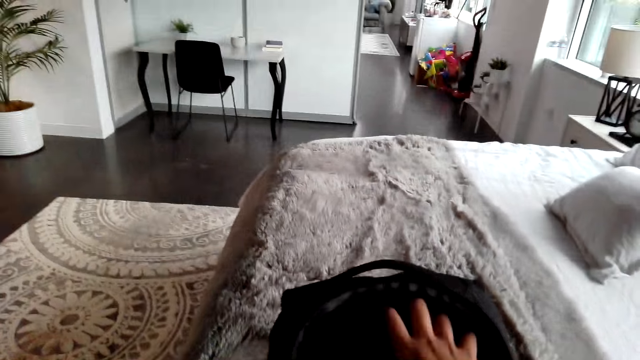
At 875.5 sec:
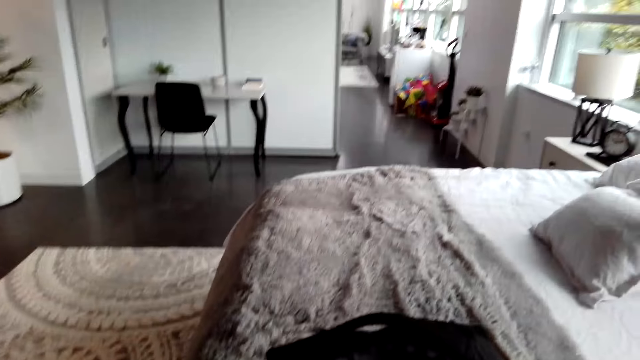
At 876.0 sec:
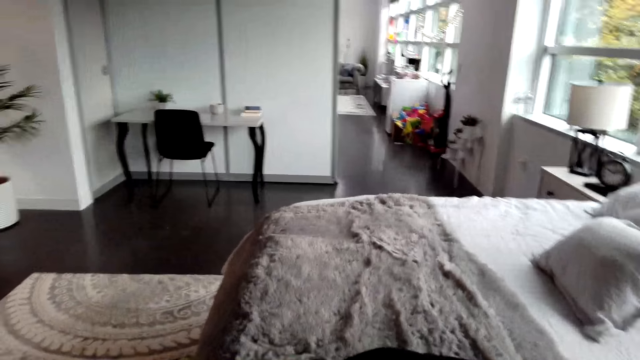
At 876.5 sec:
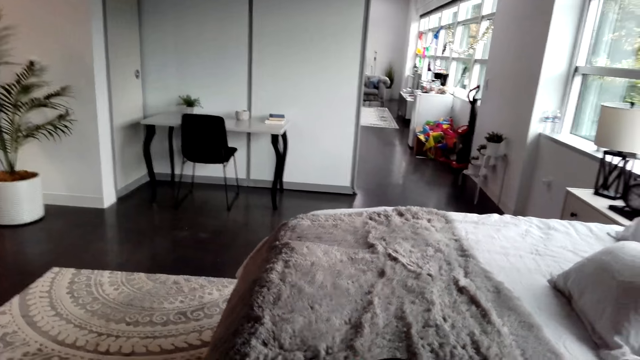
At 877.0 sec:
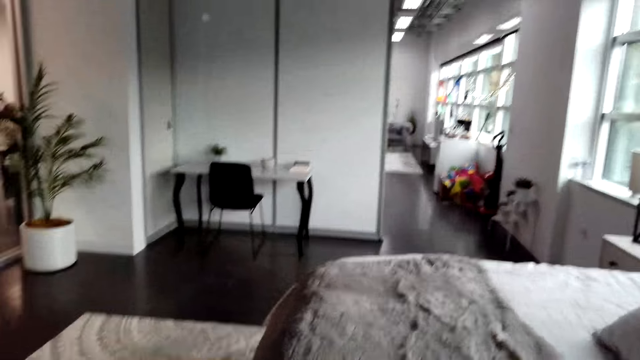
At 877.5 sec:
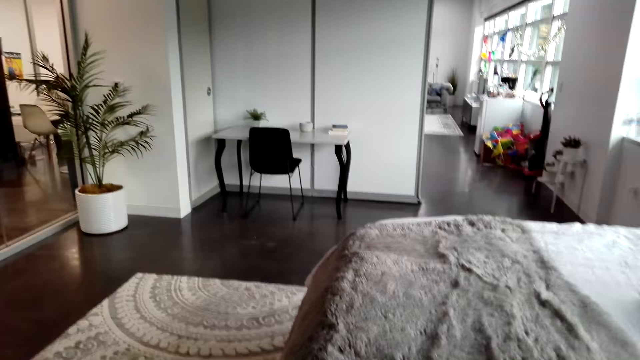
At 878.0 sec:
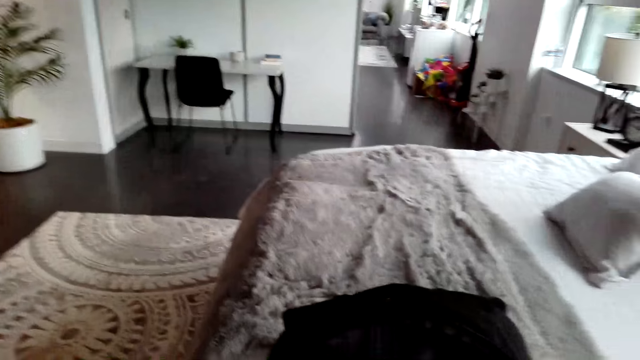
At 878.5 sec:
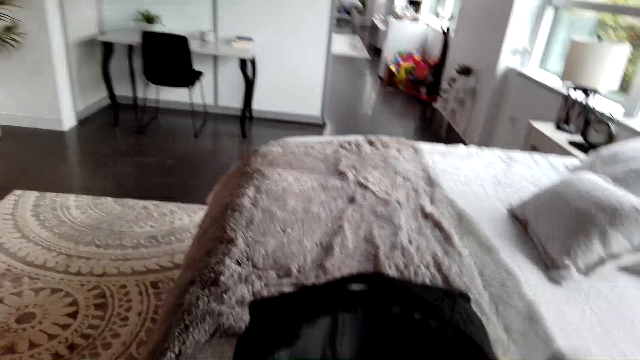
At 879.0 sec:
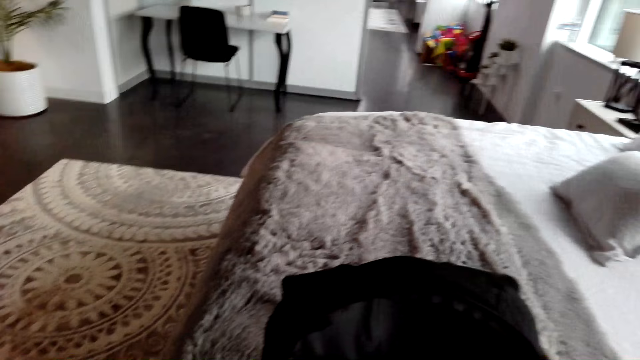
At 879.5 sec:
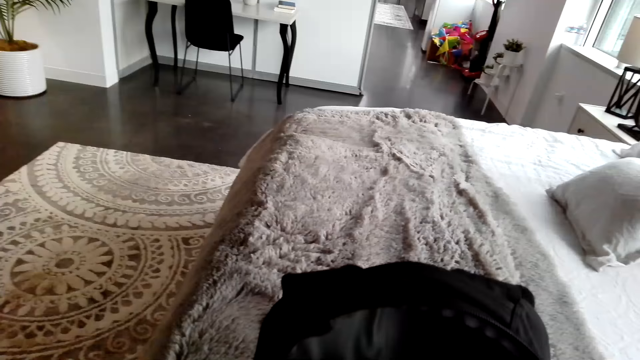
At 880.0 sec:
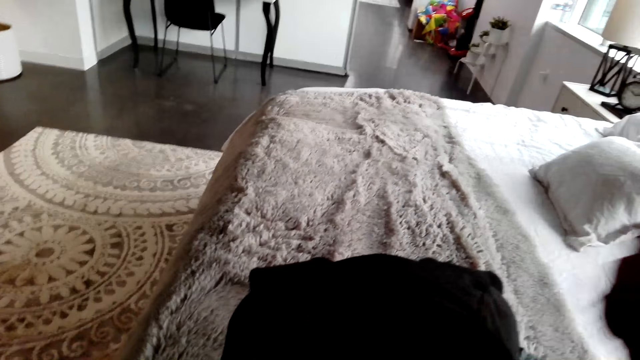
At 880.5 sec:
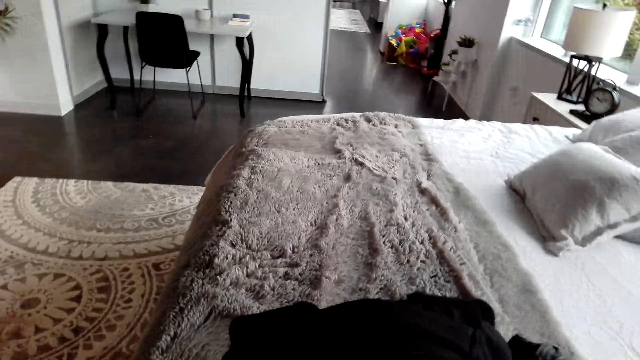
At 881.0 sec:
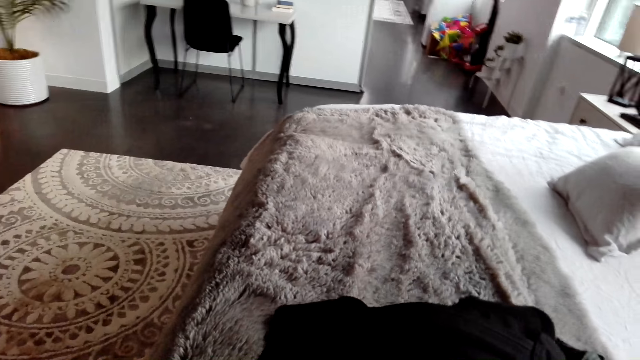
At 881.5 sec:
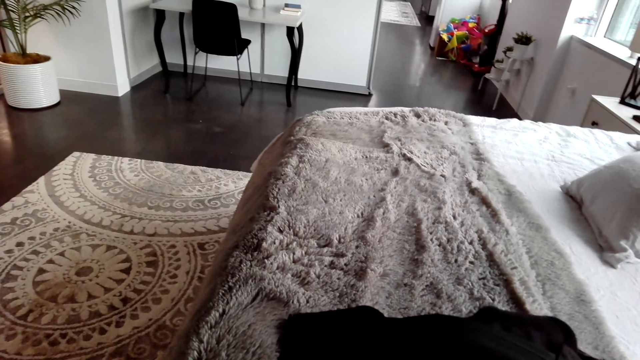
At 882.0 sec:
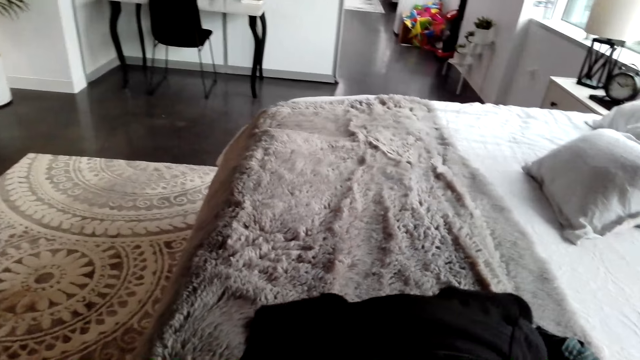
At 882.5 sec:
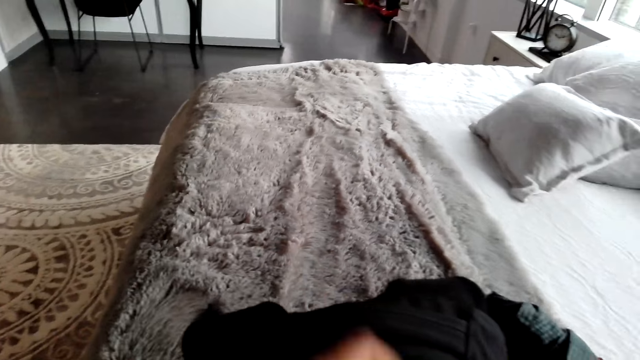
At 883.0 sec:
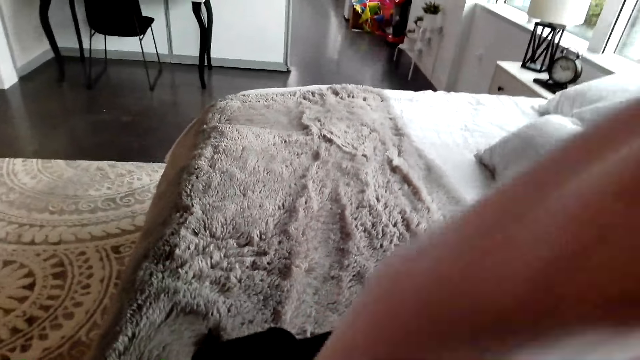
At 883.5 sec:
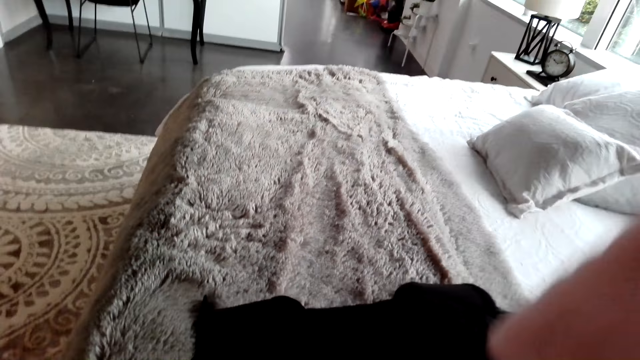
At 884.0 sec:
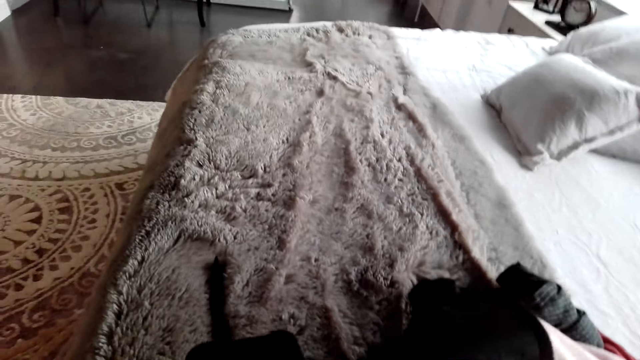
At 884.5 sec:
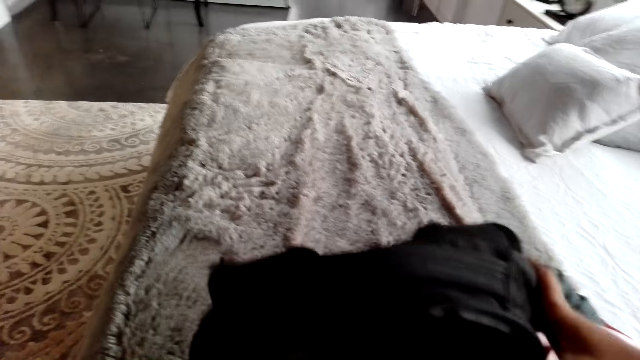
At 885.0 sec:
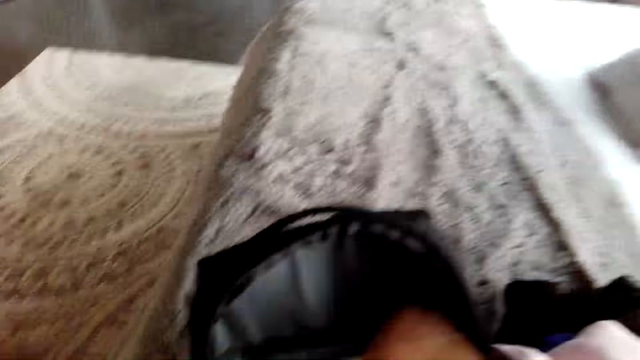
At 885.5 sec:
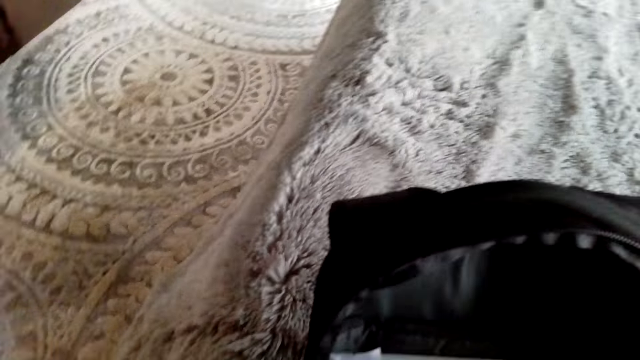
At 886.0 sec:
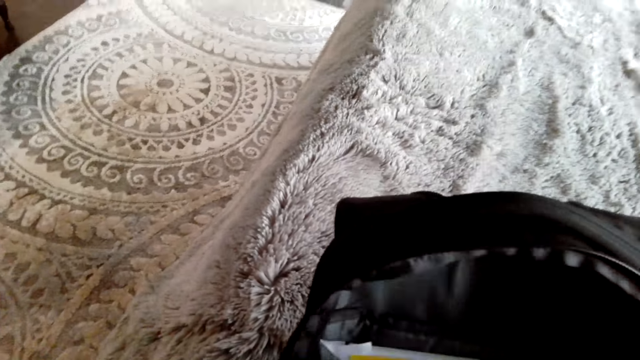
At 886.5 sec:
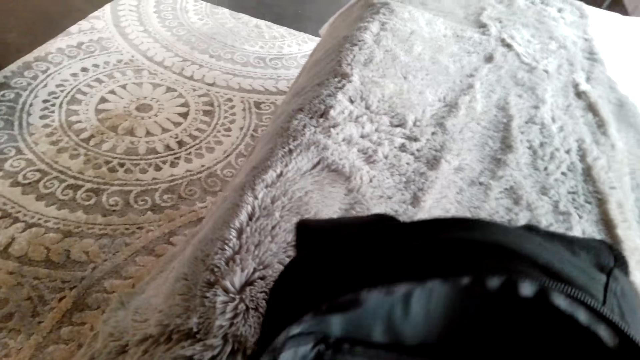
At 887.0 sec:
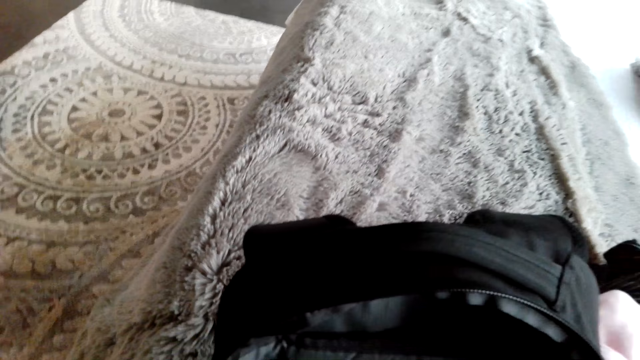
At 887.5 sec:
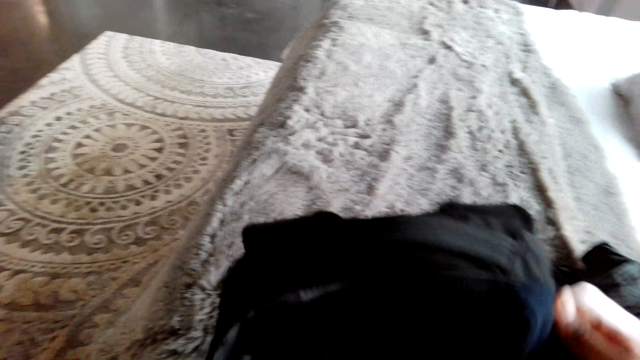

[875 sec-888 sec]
The camera wearer puts the cloth in the bag. They put the clothes on the bed. They pick the clothes. They put the clothes on the bed. They pick the cloth. They lift a hand. They put the cloth on the bed. They pick the cloth. They open the bag.

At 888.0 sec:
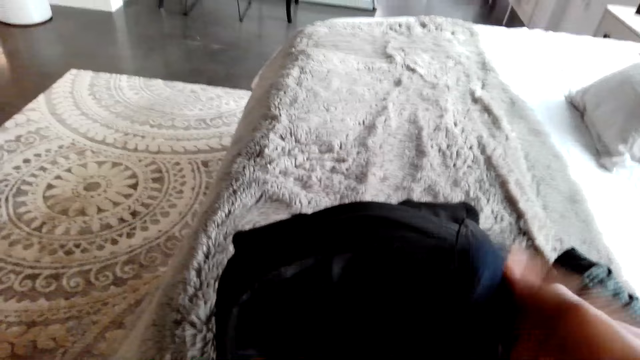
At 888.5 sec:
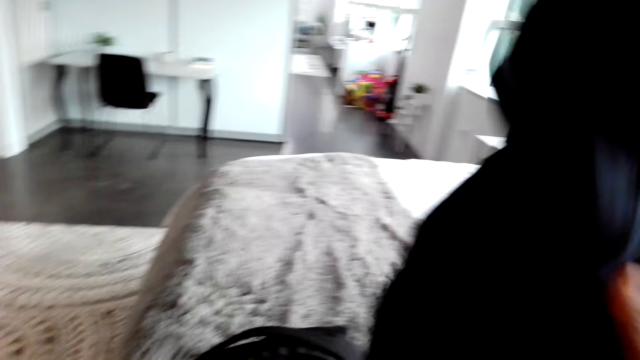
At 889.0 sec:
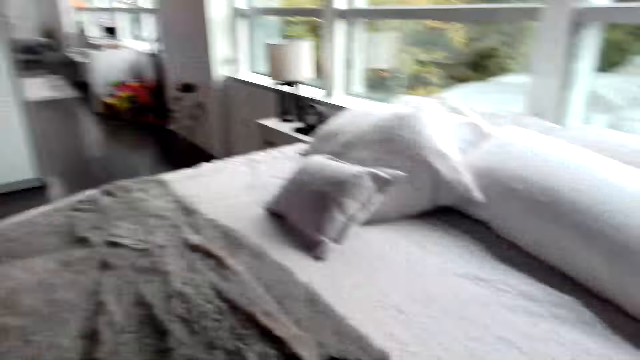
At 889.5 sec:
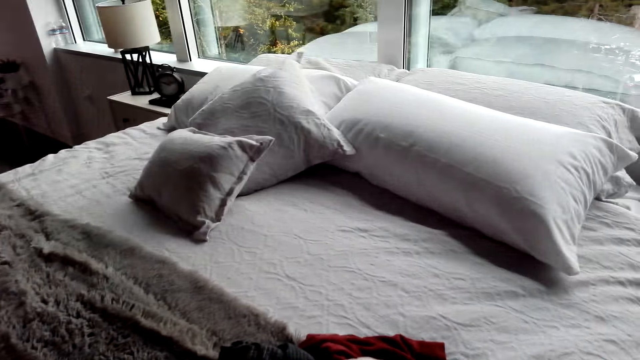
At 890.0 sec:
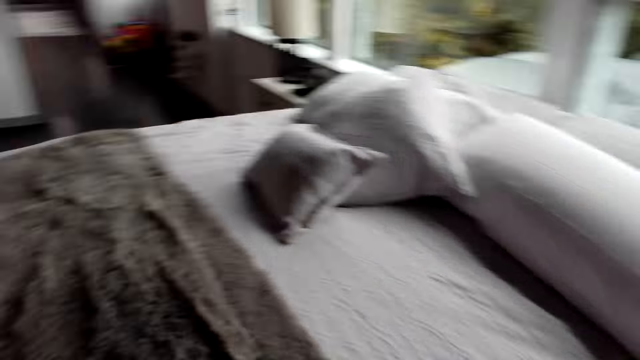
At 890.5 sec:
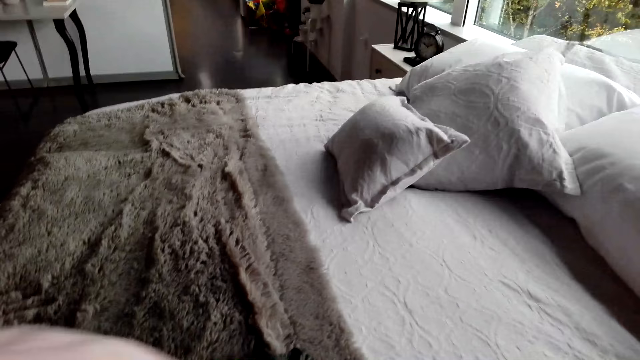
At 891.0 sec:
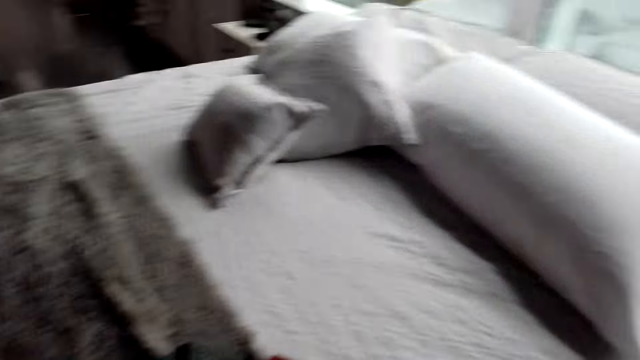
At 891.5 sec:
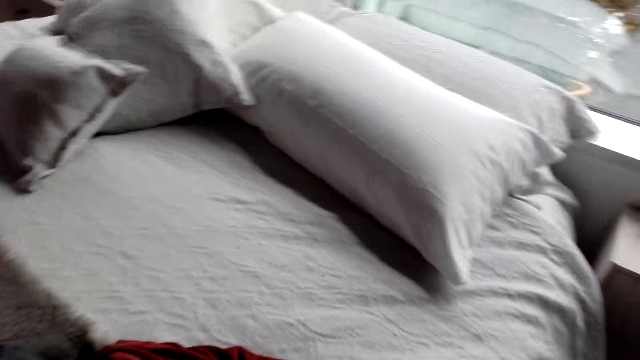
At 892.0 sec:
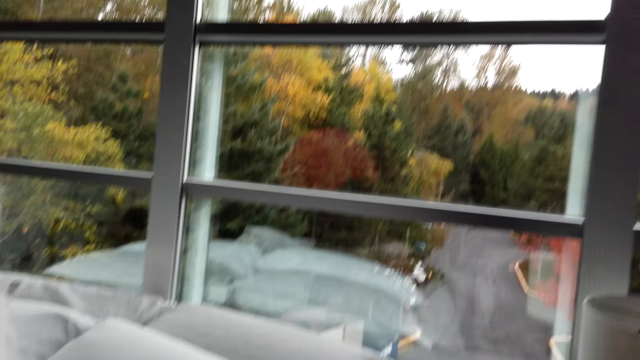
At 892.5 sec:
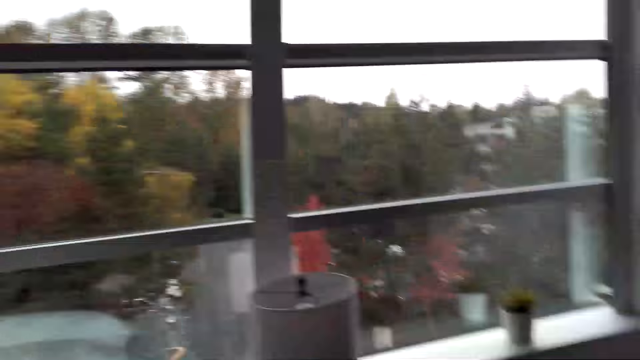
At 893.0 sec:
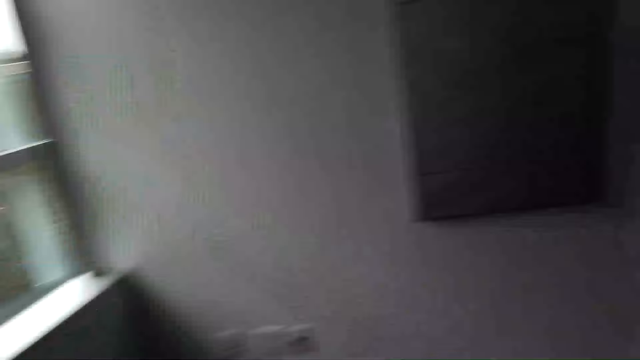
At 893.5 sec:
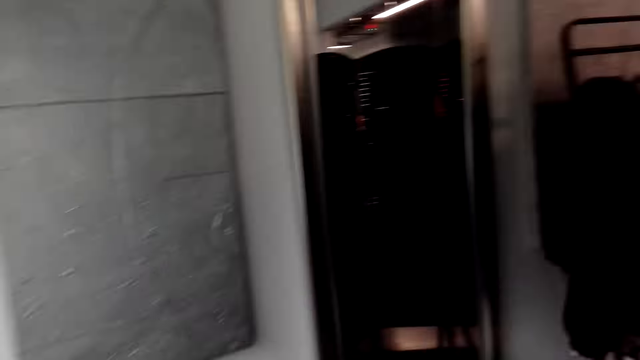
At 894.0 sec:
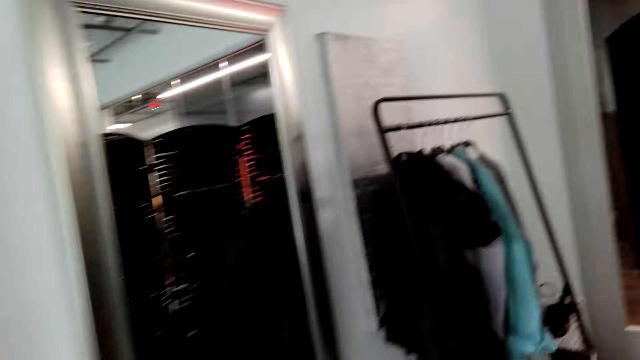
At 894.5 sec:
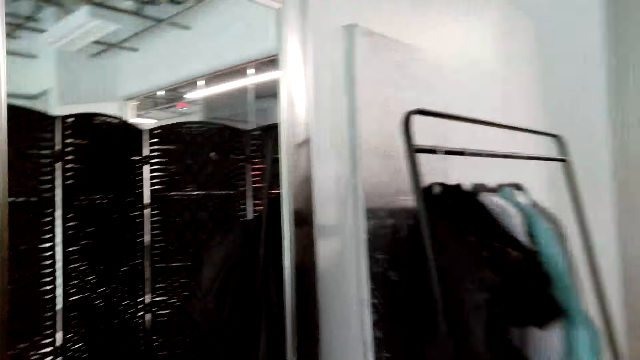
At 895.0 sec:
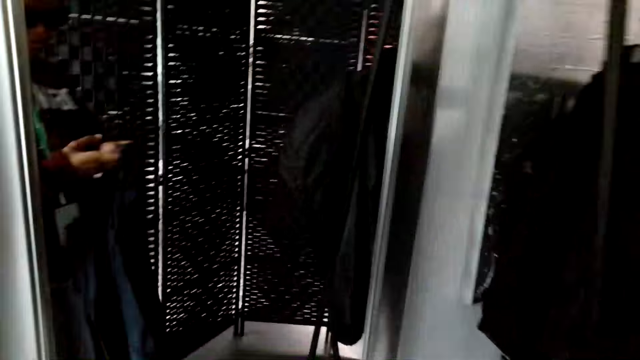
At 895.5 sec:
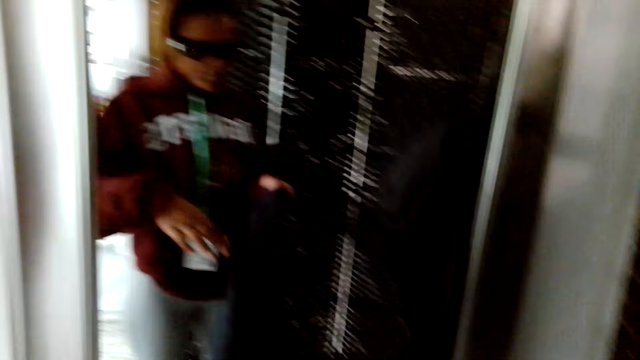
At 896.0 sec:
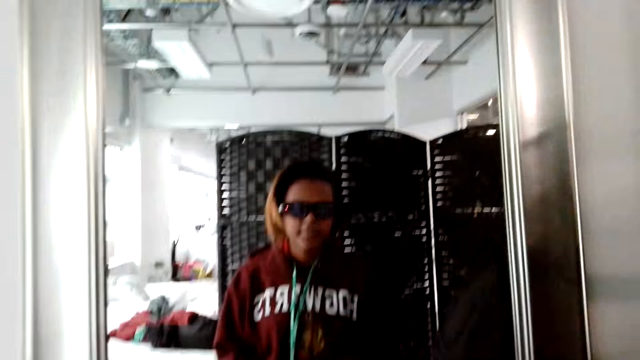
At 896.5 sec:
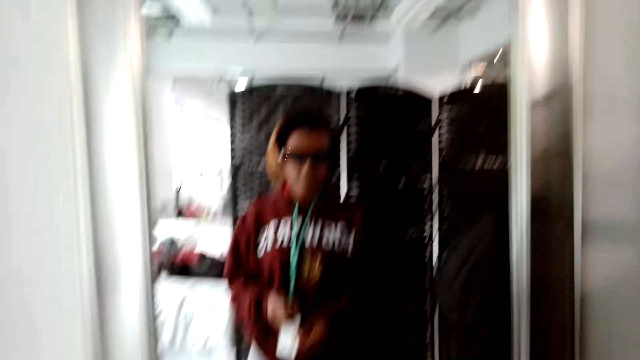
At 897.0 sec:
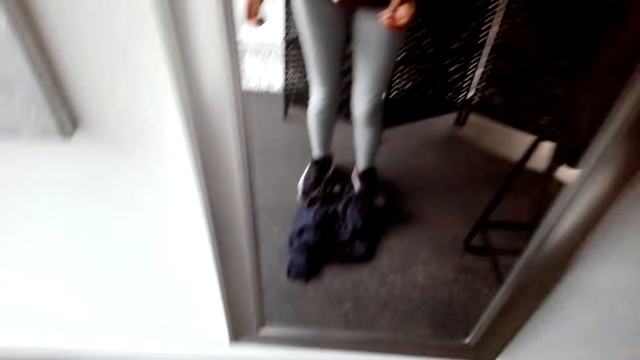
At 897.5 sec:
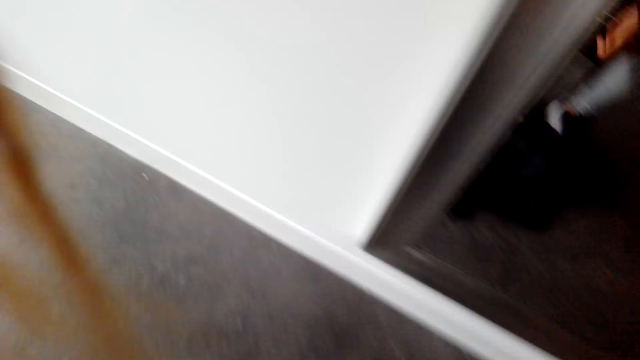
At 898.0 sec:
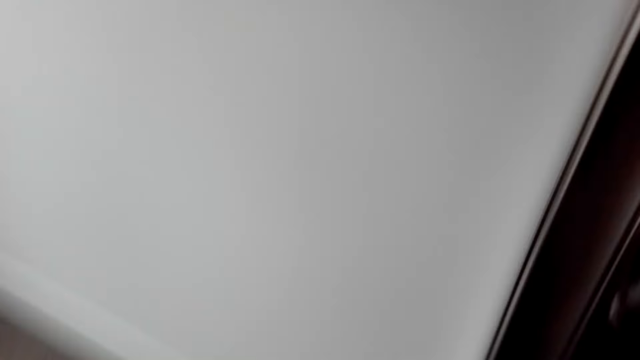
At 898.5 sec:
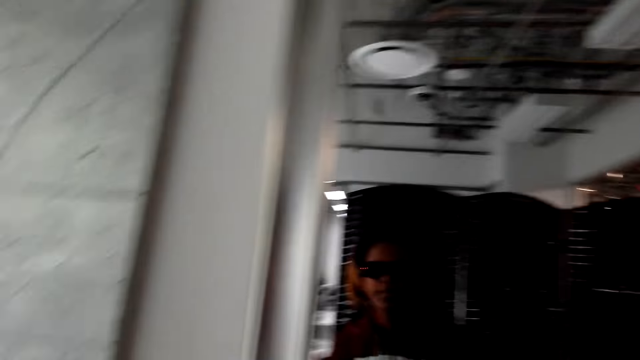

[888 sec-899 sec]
The camera wearer puts the cloth on the bed. She moves around. She looks around. She looks at herself in the mirror. She moves around.
